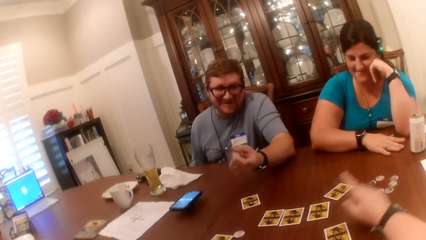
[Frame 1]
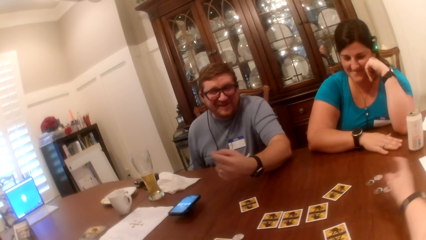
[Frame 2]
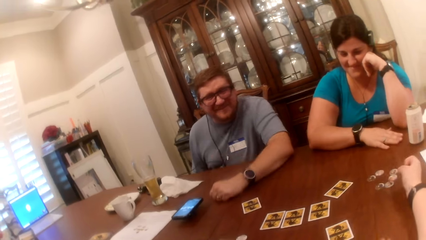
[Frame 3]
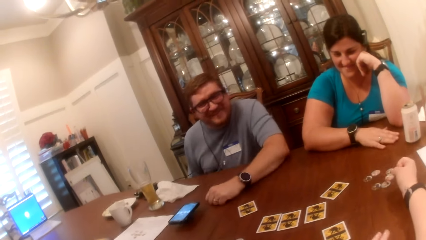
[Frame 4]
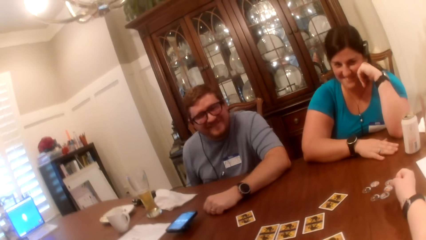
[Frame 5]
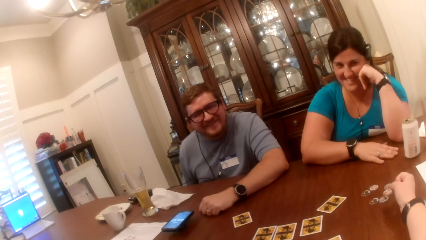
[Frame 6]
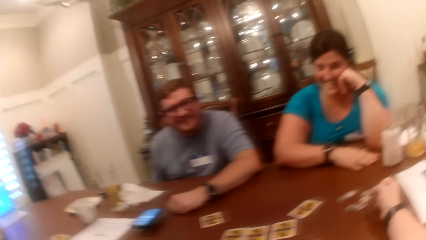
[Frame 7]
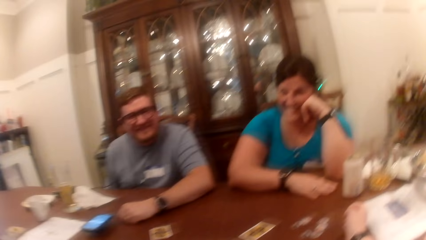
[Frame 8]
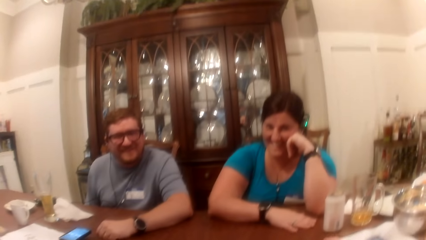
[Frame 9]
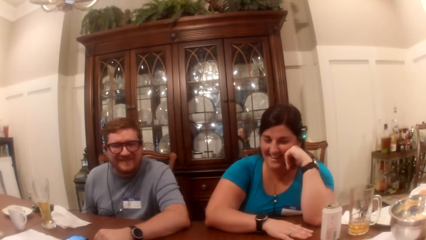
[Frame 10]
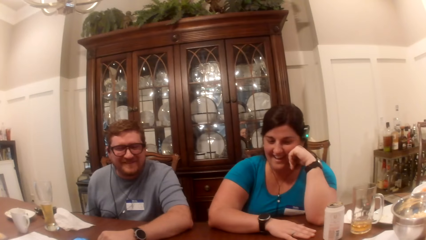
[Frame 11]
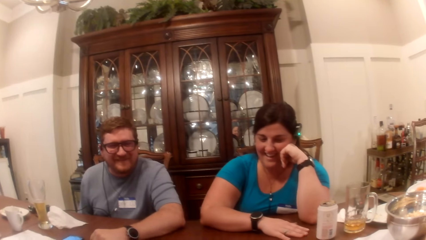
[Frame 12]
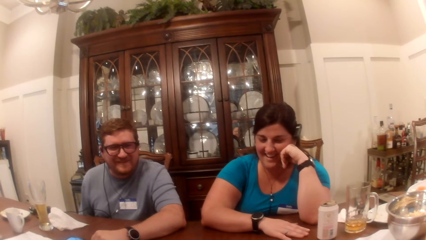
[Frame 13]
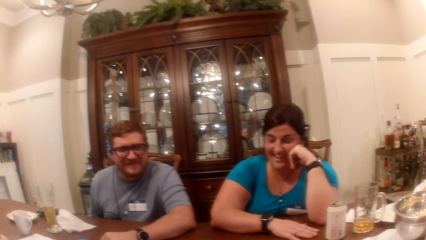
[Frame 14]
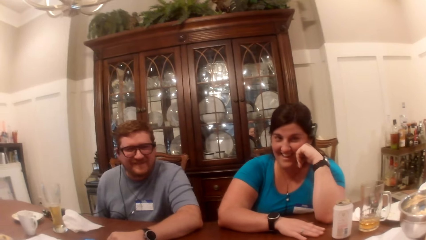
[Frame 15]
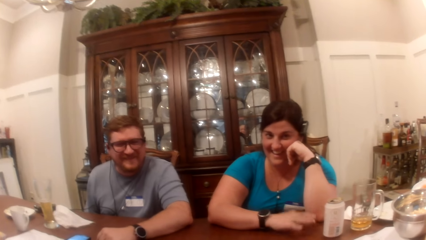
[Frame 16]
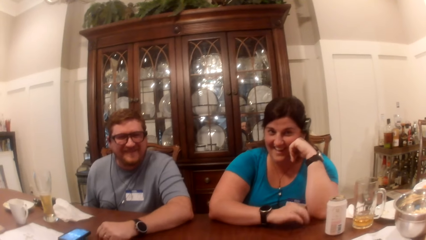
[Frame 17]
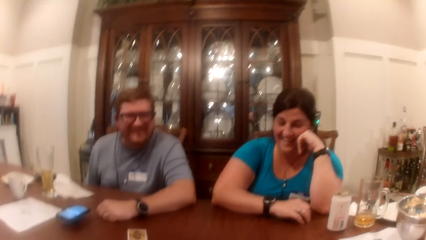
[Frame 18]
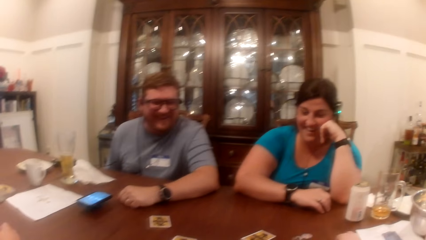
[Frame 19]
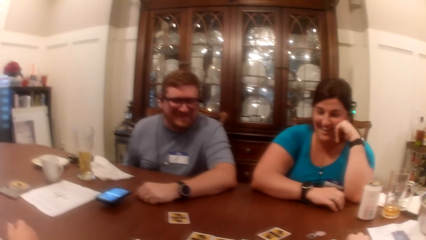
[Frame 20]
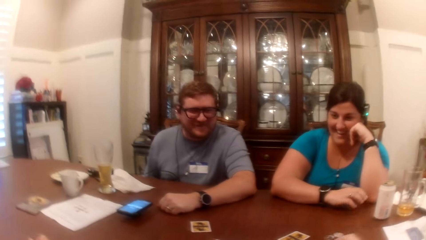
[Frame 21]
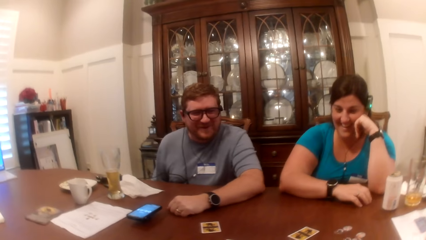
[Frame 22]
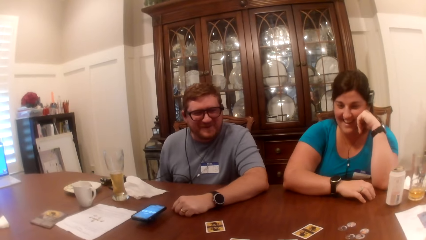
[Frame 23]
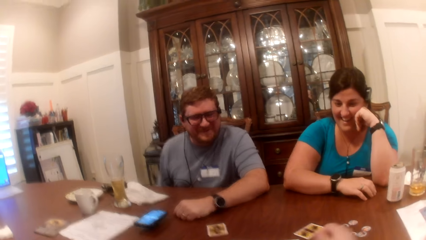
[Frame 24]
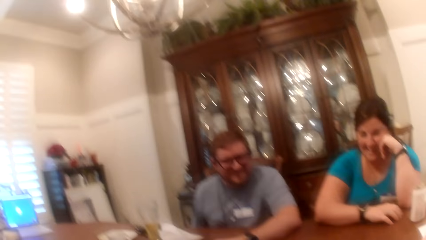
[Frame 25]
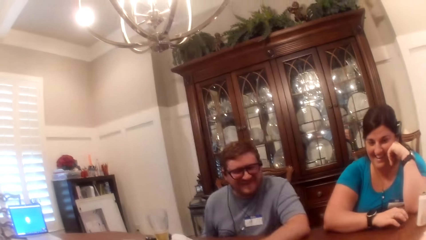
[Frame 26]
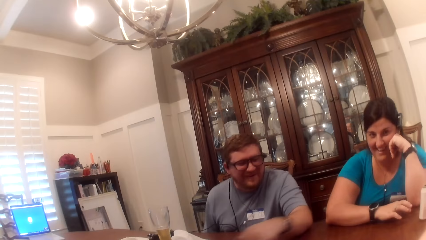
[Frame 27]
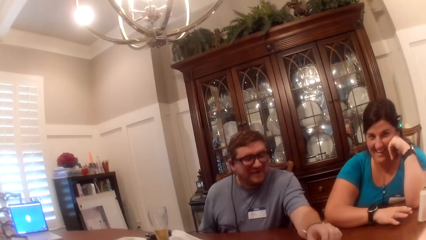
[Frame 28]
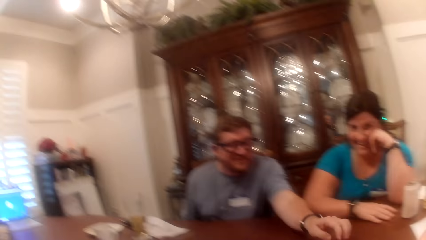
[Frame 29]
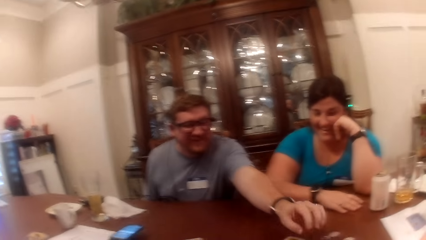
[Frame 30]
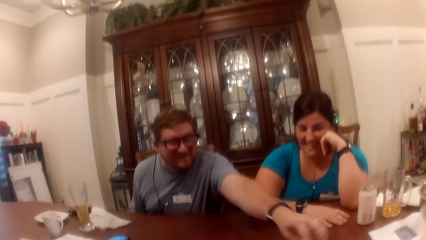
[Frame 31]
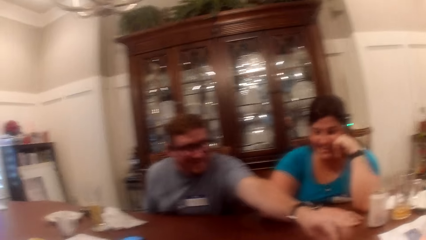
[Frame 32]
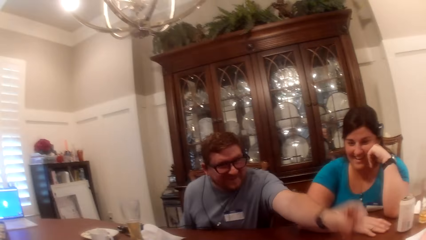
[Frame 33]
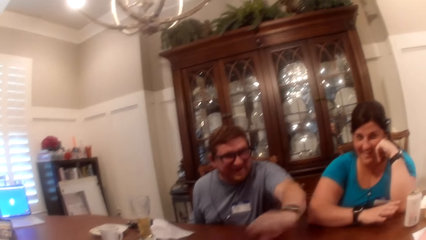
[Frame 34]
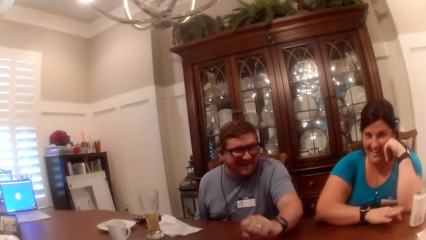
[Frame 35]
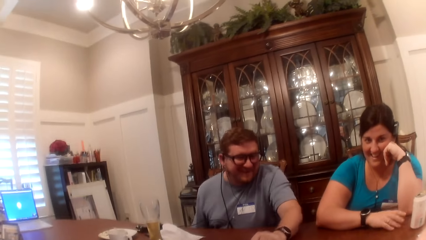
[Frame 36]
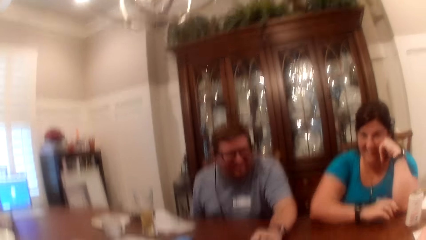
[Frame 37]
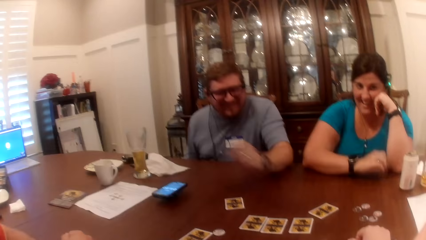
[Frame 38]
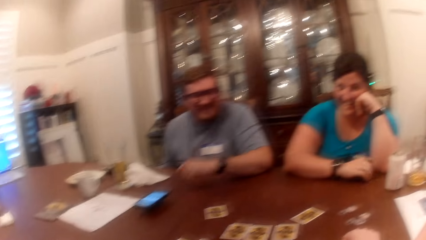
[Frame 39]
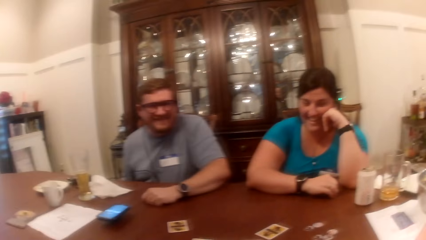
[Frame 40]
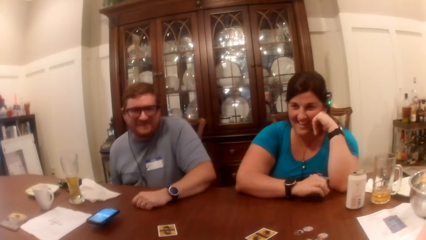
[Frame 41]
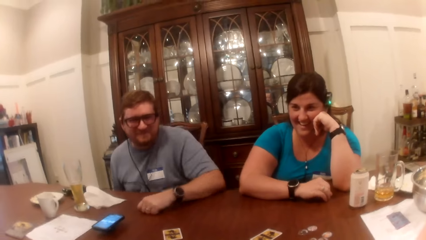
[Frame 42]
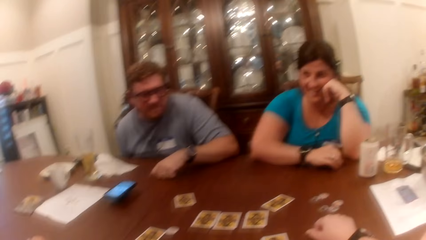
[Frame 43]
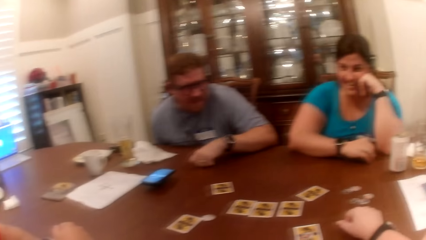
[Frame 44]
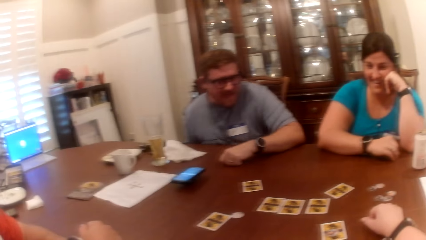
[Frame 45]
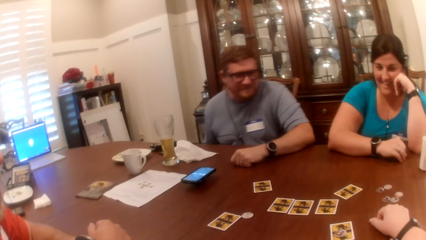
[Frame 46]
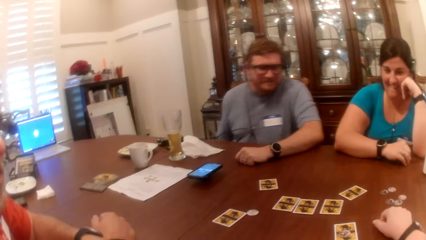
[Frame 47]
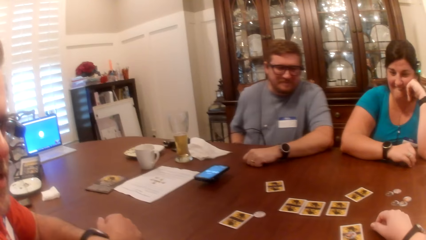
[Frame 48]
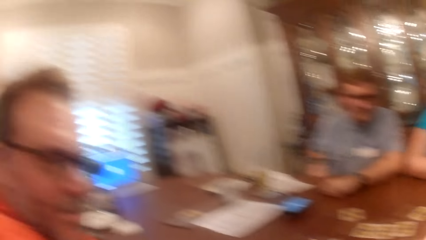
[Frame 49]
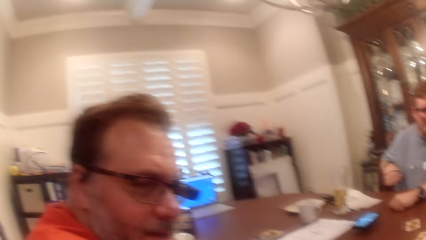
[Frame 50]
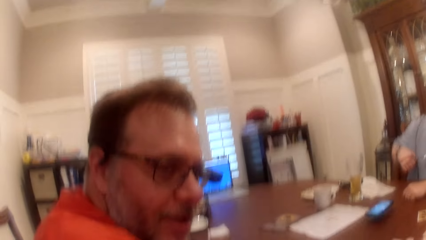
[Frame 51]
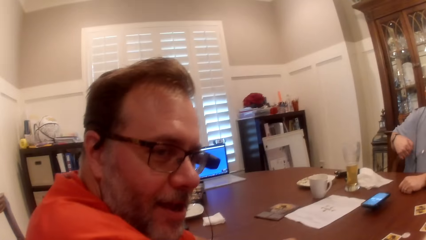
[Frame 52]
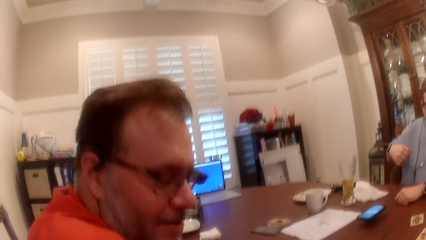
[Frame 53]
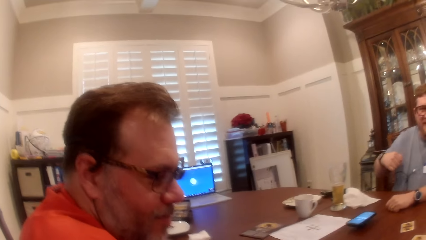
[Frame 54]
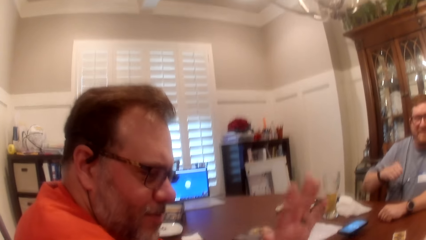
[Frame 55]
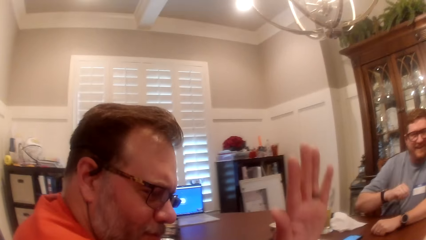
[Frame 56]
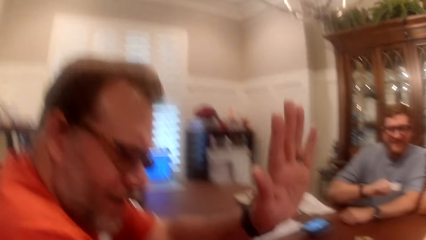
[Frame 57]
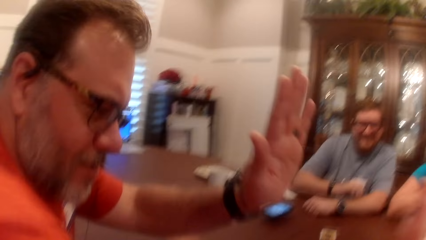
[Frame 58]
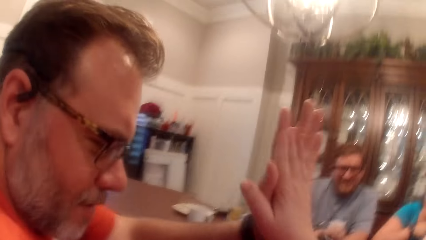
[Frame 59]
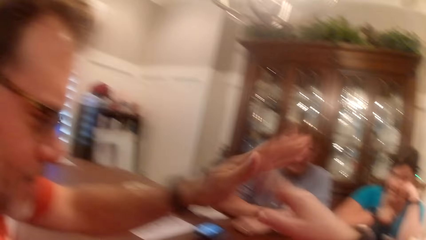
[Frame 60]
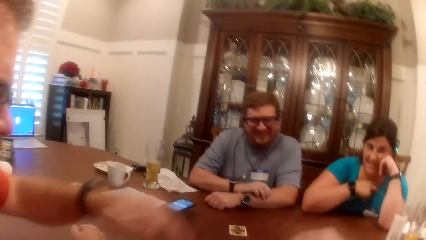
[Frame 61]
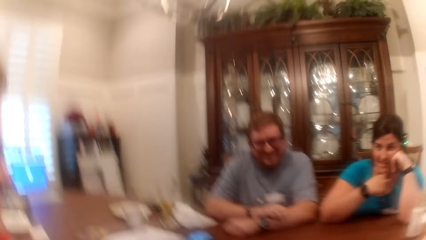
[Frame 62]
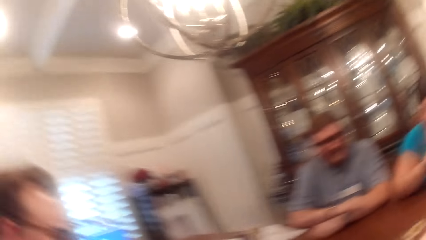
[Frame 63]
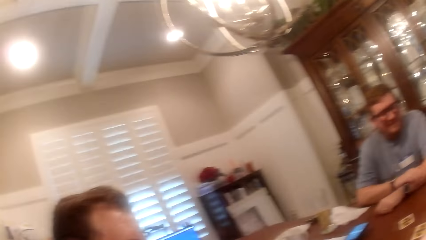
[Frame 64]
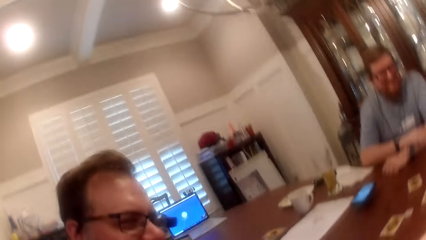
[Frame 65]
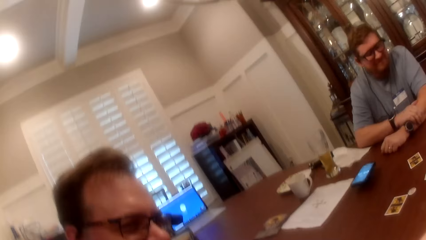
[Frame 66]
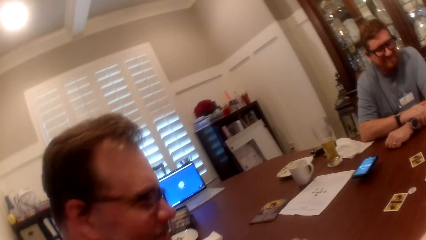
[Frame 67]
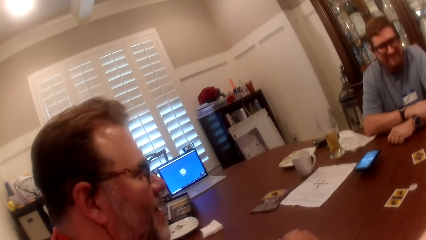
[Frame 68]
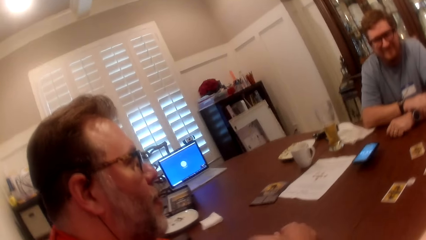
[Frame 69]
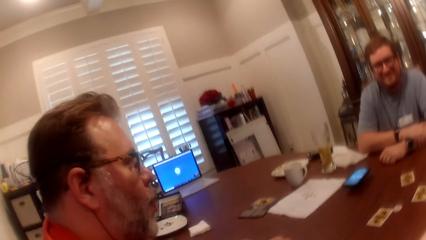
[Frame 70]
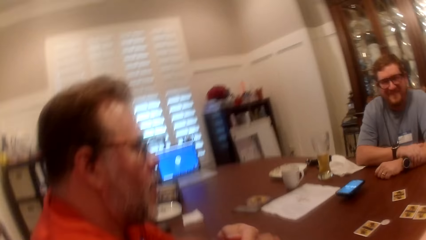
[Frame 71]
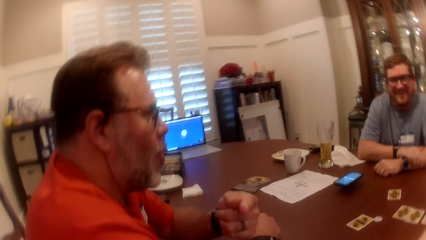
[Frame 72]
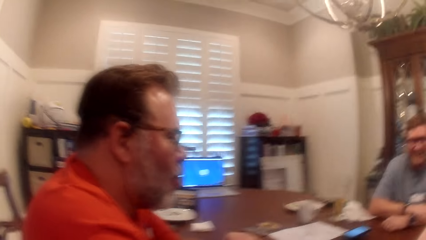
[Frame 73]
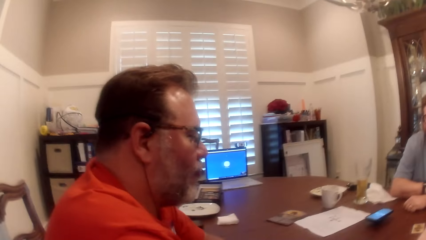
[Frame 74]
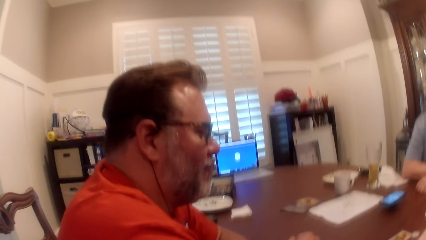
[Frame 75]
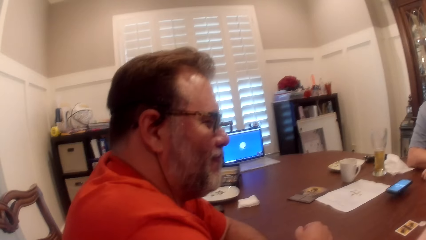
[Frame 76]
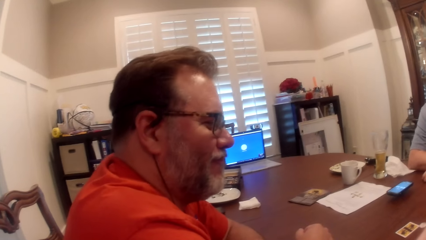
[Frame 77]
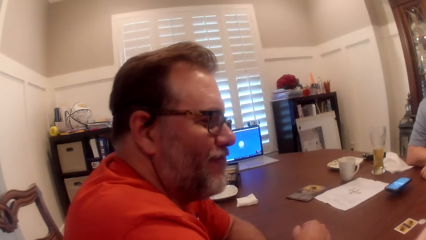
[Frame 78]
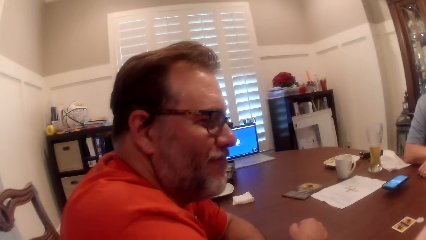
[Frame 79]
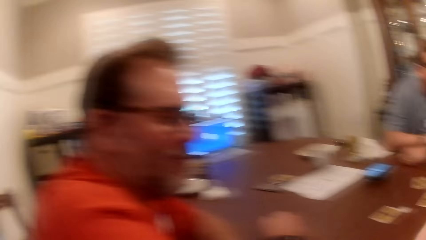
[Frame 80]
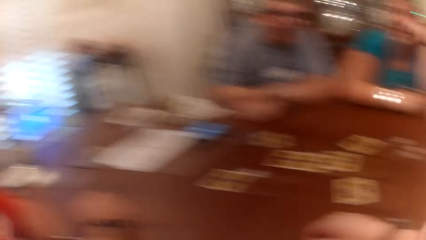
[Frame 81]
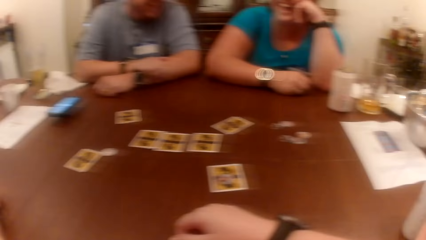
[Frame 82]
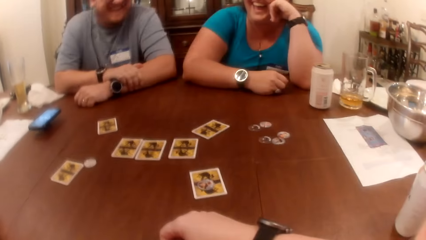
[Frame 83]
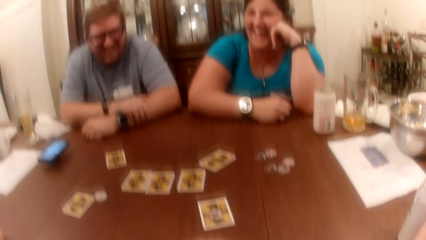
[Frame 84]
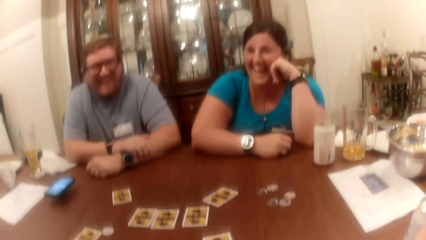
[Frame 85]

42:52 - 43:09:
The camera wearer talks to a man. She moves the right hand on the table. She picks a chip on the table with her right hand. The man counts the game chips on the table with his left hand. The man touches the chips on the table. The camera wearer looks around and looks at another man. She gives the other man a high five with her right hand. She looks at the other man.
